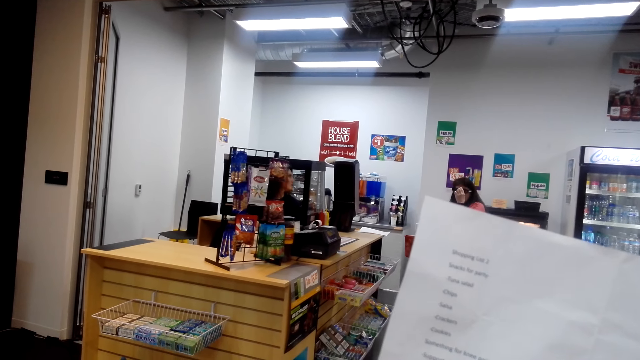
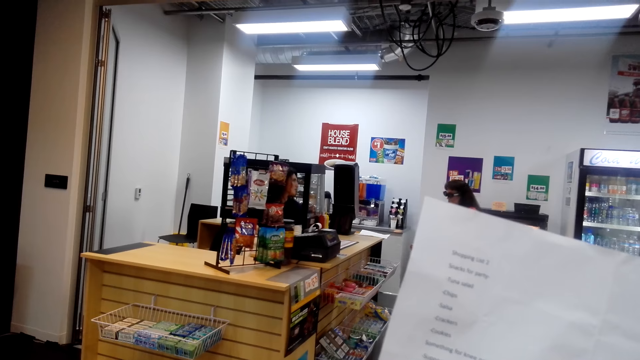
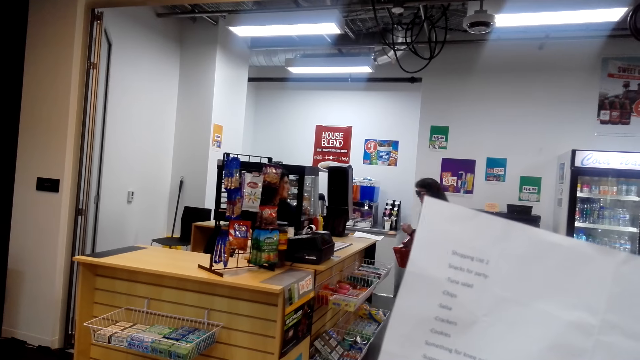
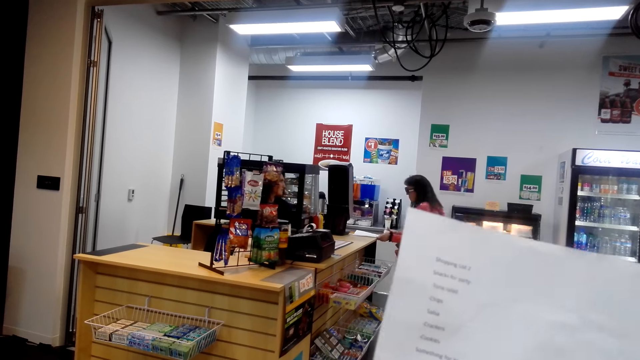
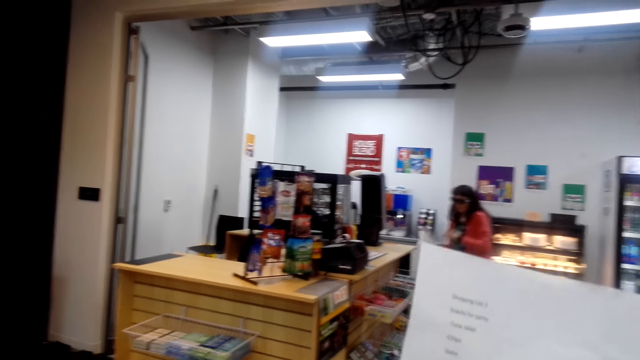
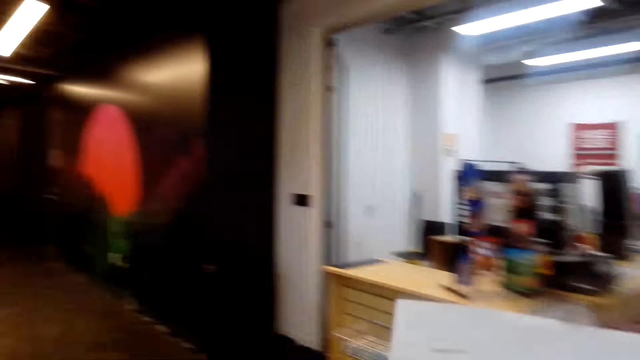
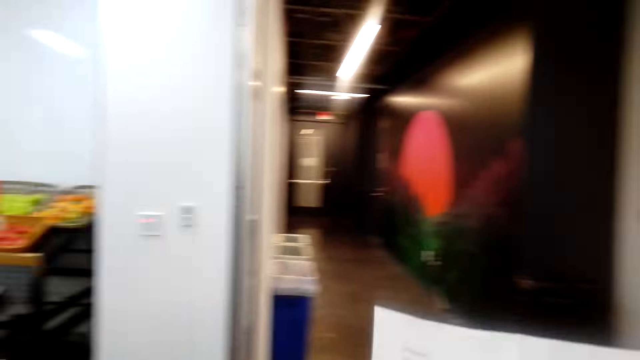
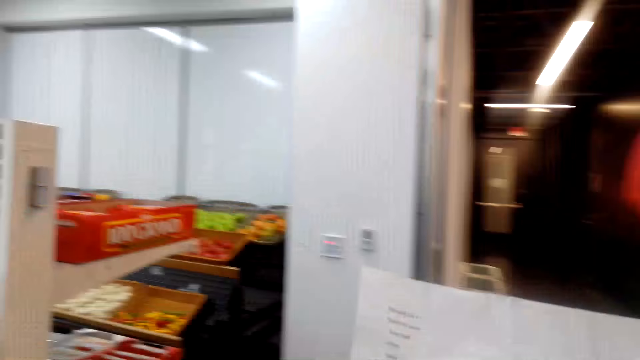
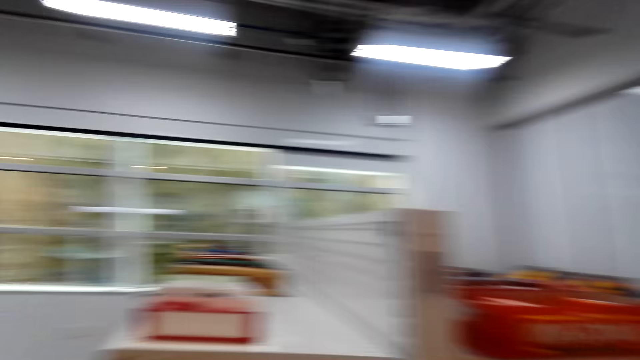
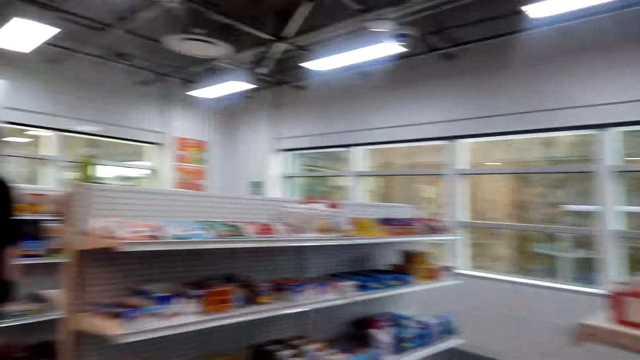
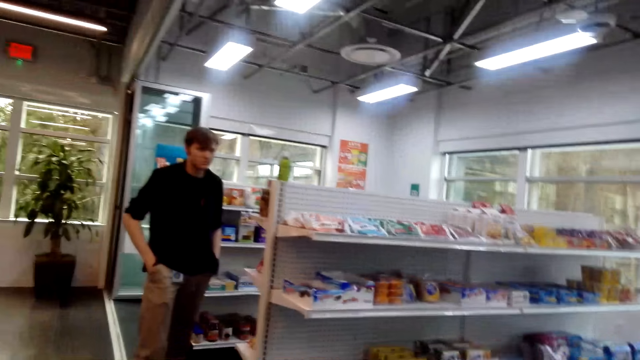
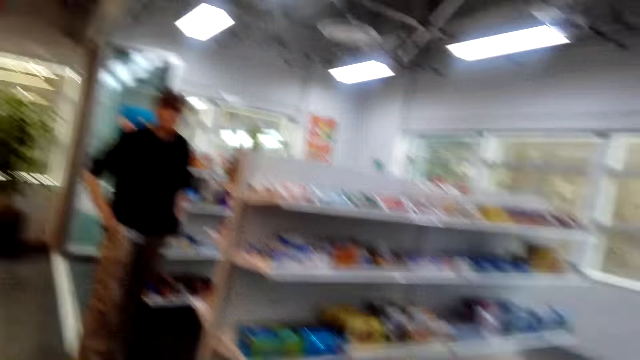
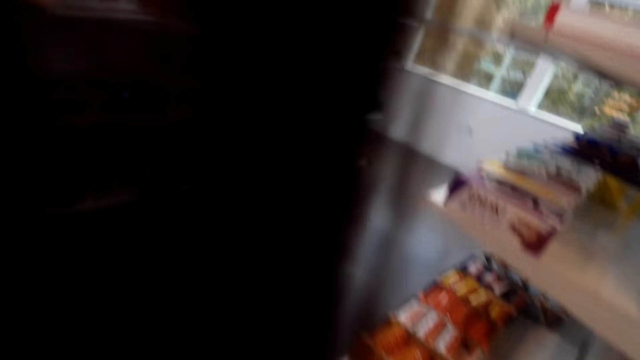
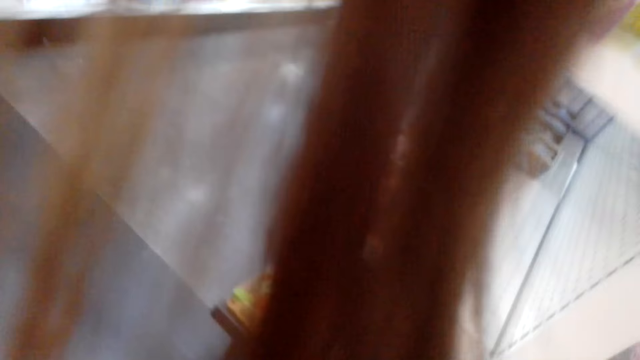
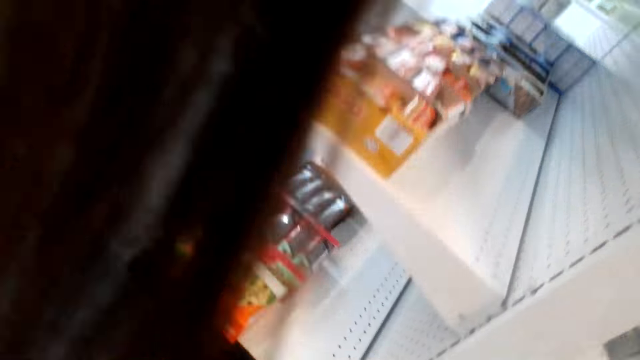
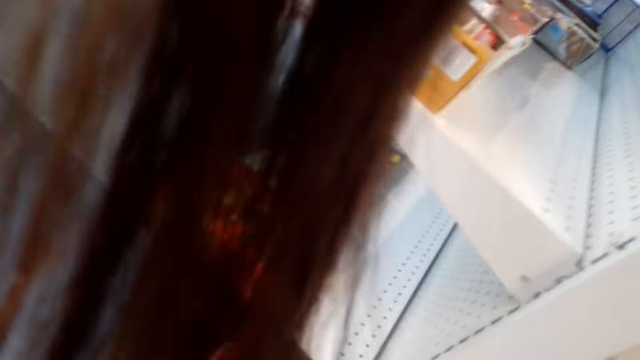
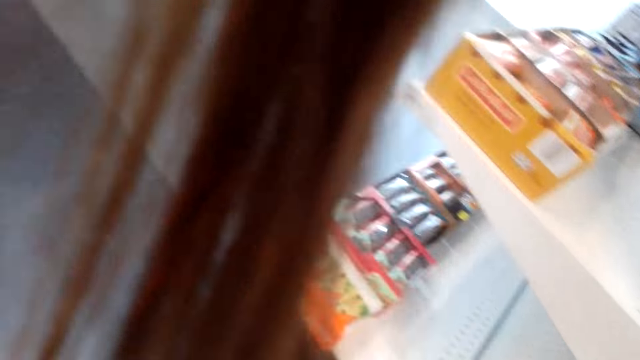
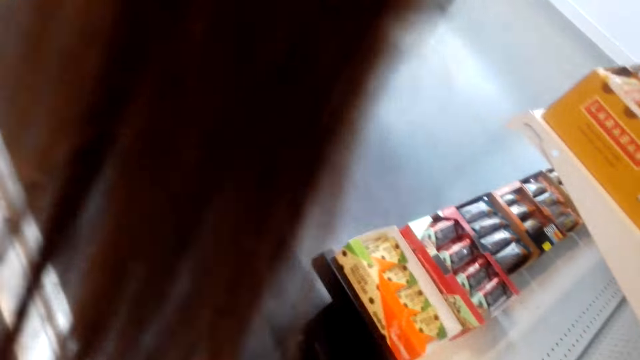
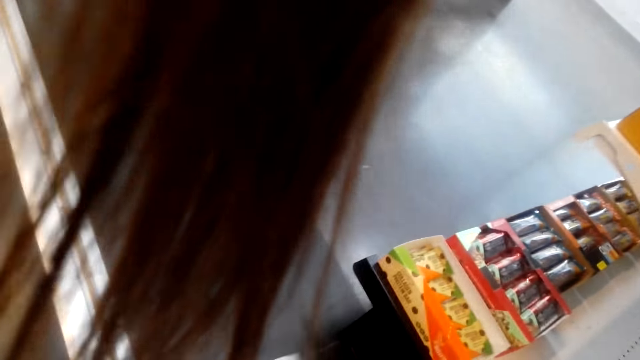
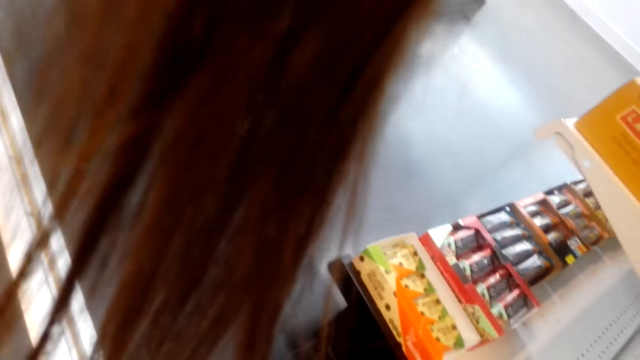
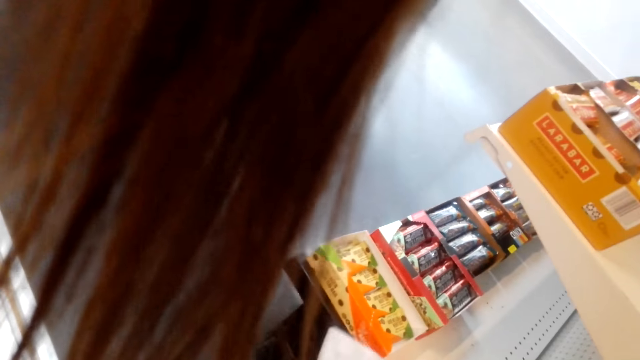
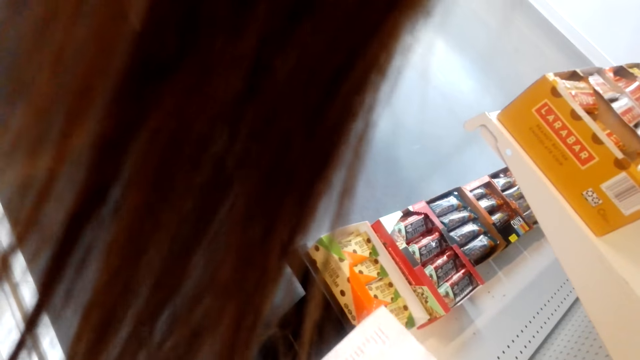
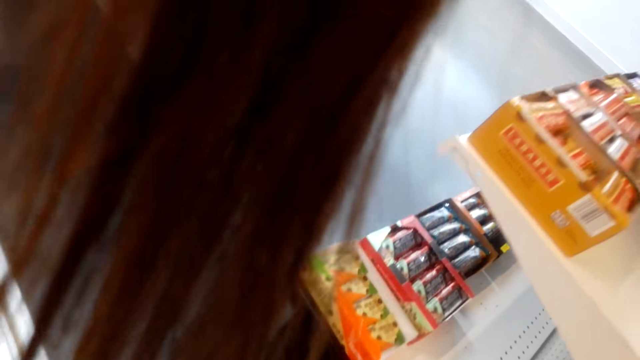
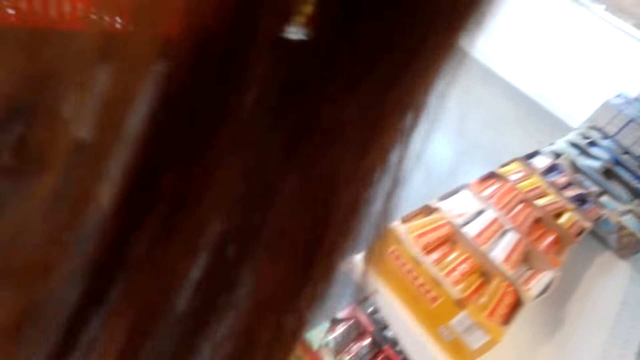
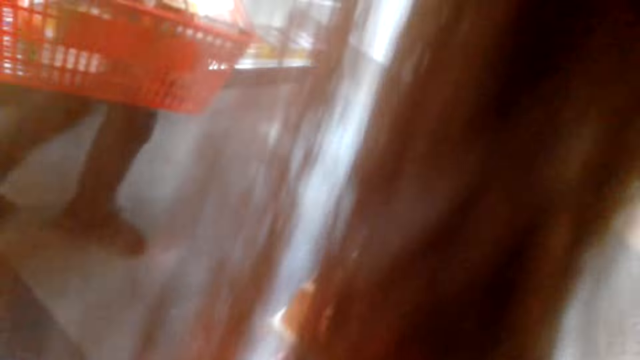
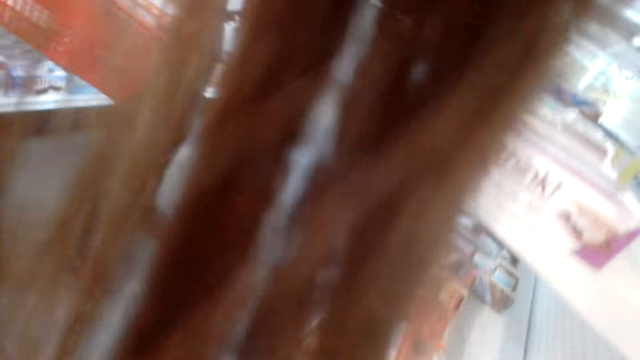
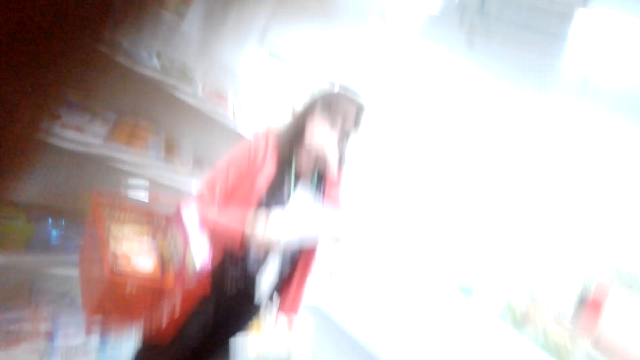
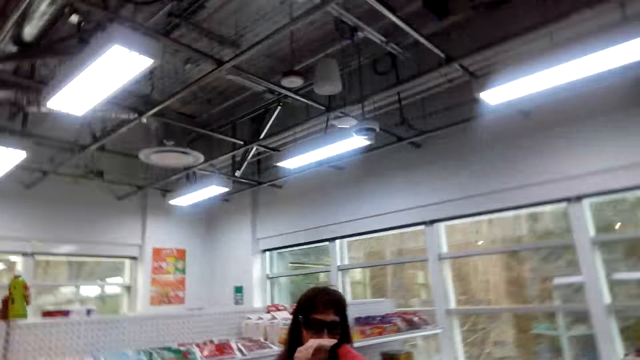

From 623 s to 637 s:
The camera wearer talks. She looks around the shop. She talks to a man. The man talks to the camera wearer. The camera wearer bends on the floor and takes a basket. She moves paper in her hands. She talks.

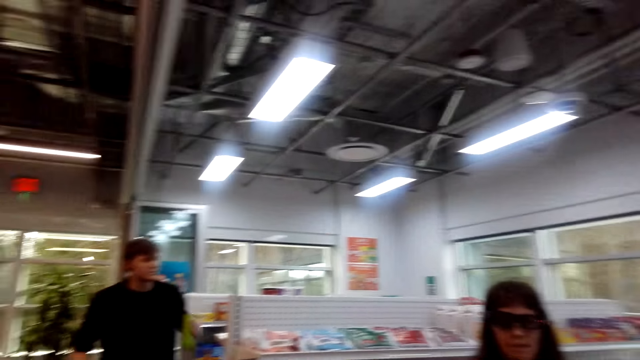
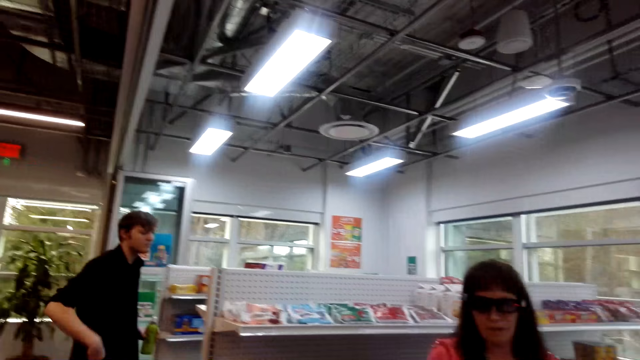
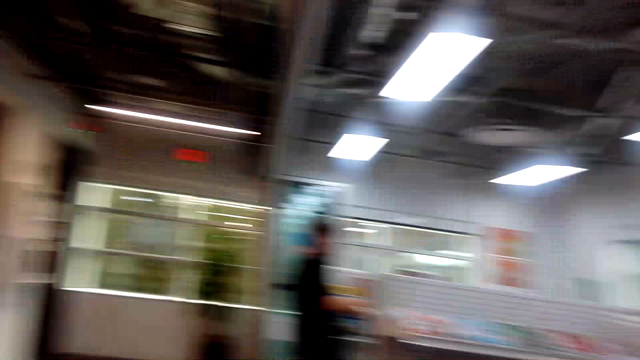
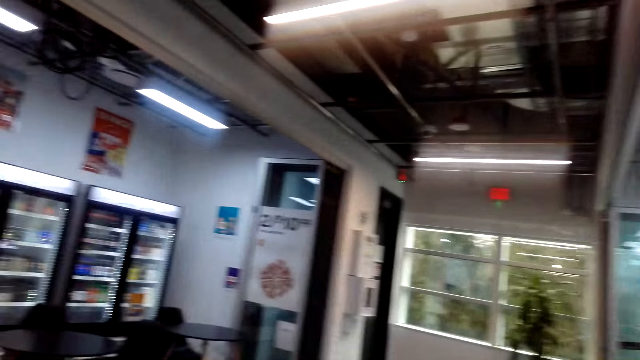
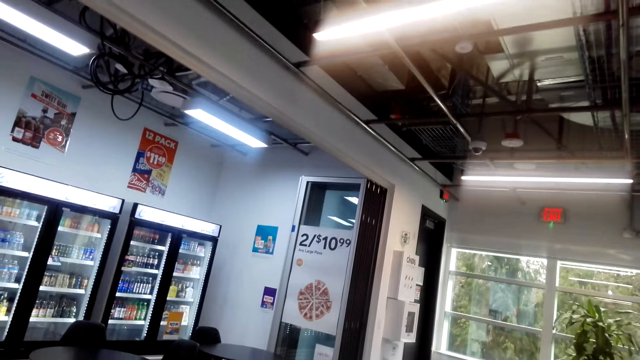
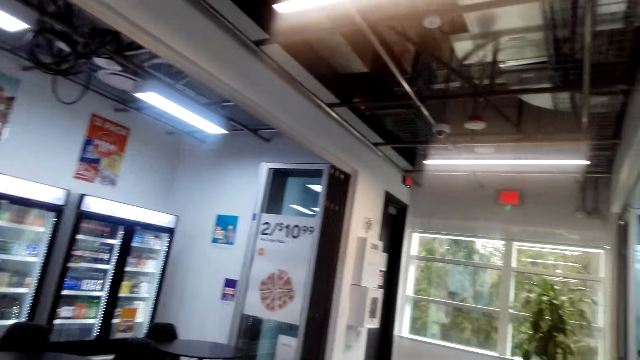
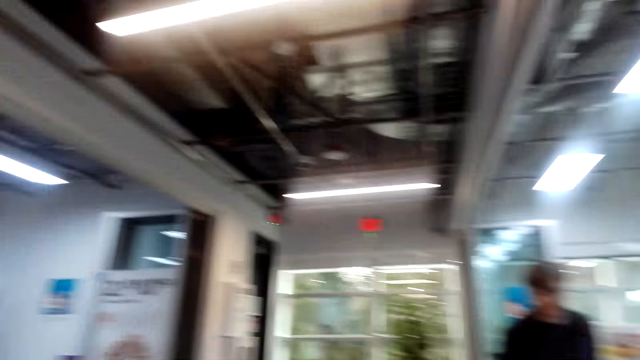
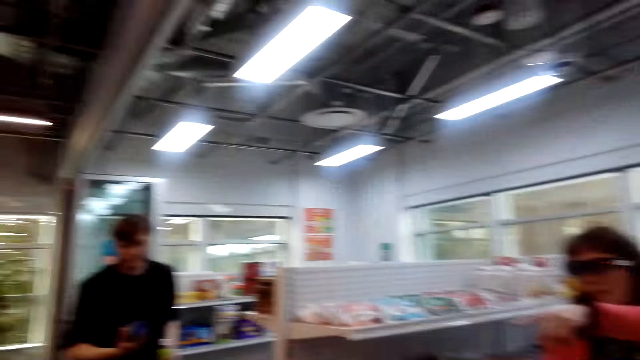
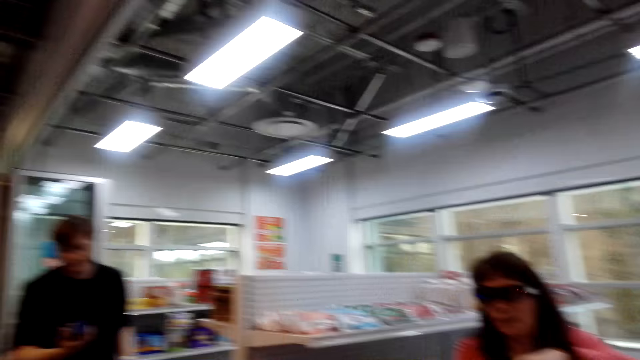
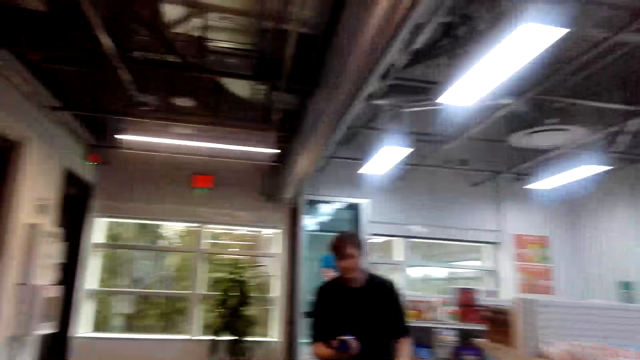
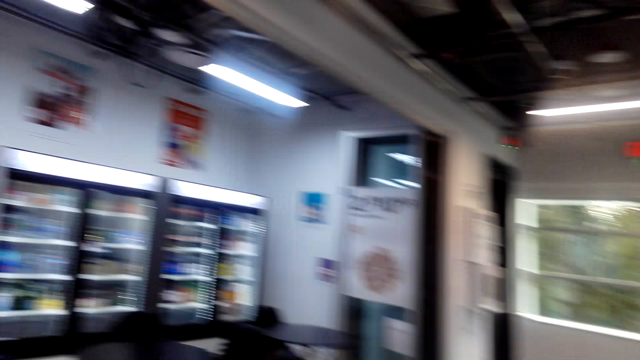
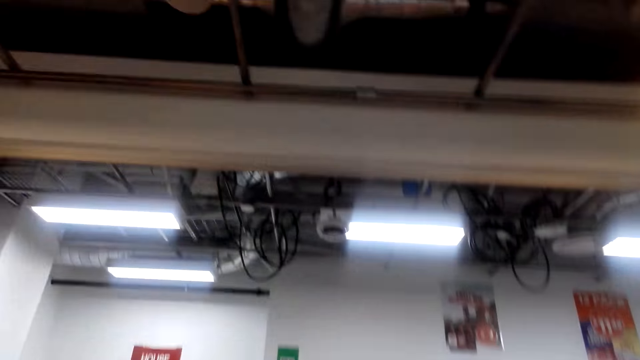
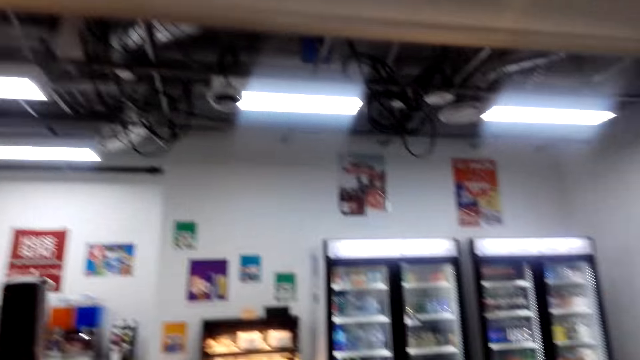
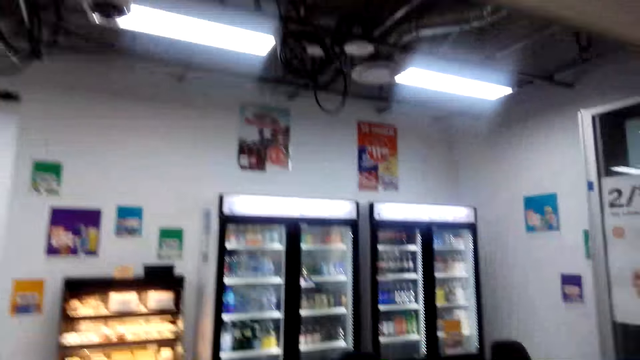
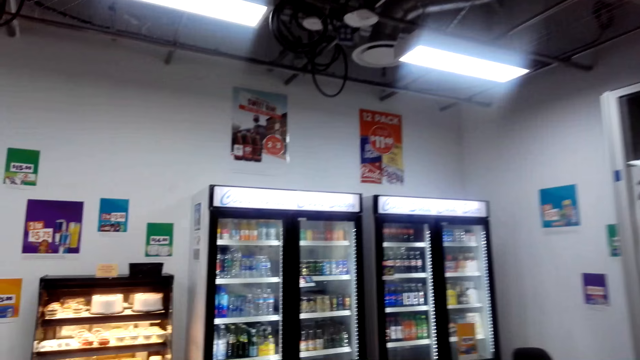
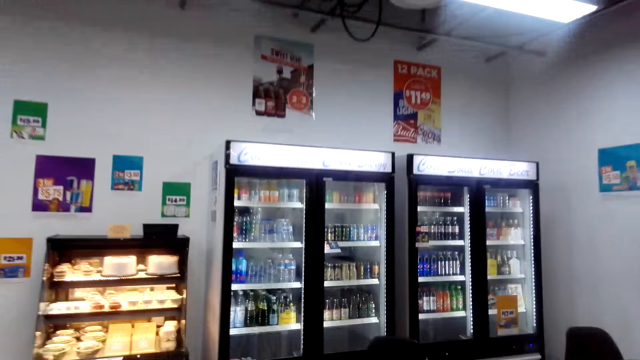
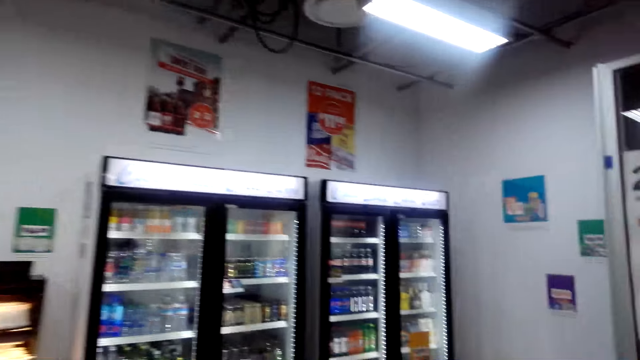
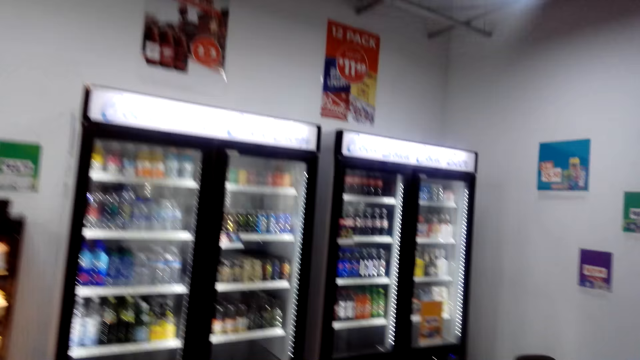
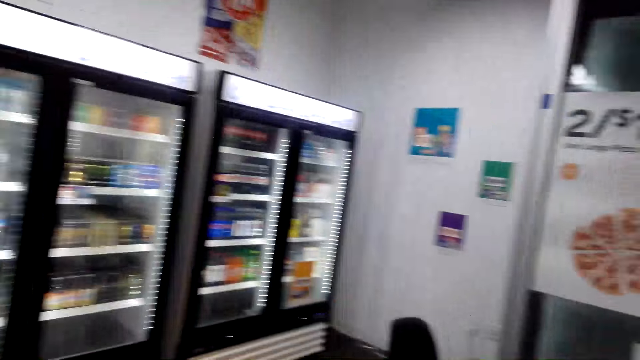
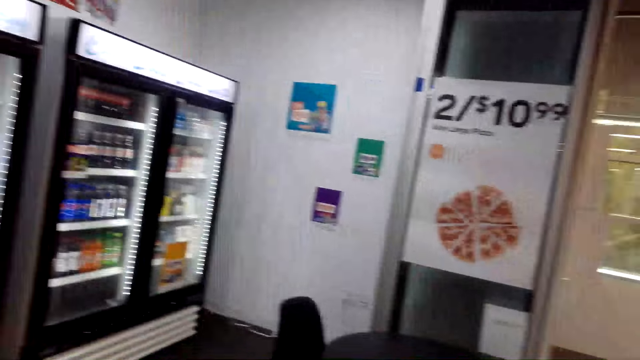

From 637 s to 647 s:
A lady talks to the camera wearer. The camera wearer talks. They look around the shop. The lady talks. The camera wearer talks. Another person talks. The camera wearer walks on the floor and talks.
